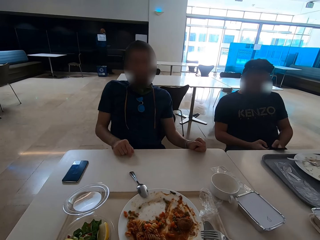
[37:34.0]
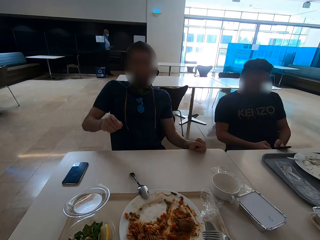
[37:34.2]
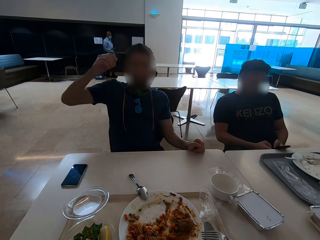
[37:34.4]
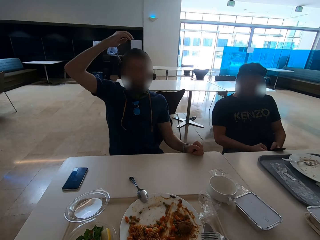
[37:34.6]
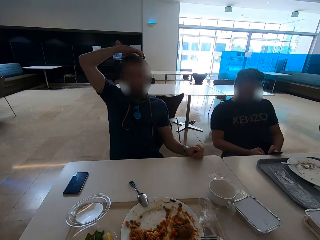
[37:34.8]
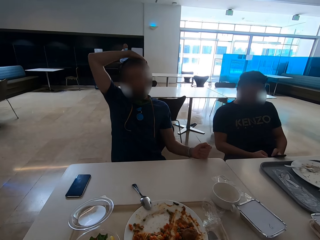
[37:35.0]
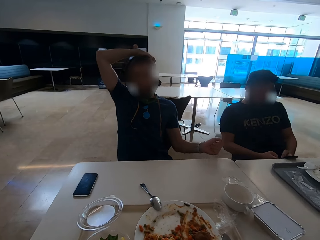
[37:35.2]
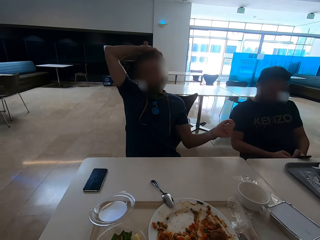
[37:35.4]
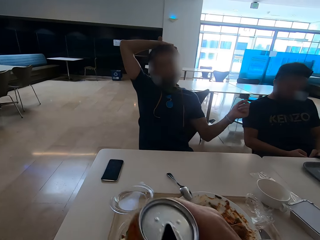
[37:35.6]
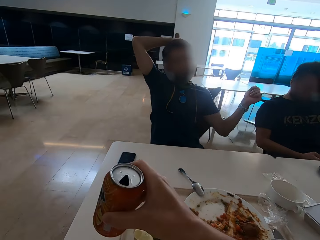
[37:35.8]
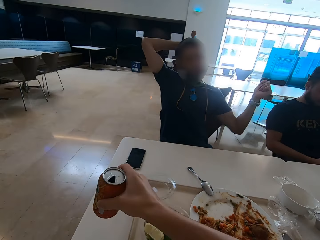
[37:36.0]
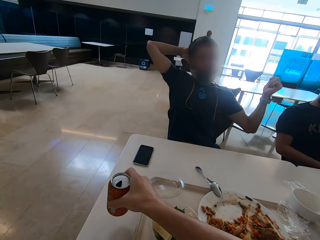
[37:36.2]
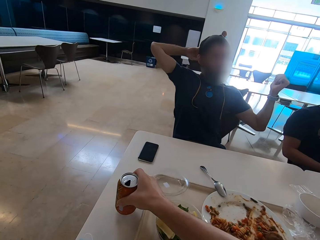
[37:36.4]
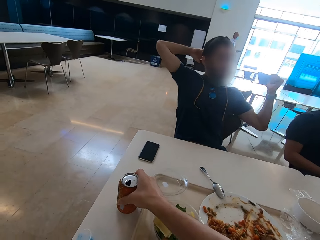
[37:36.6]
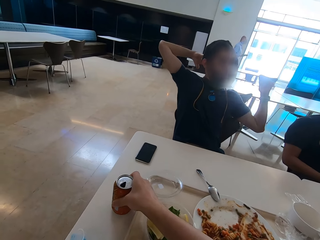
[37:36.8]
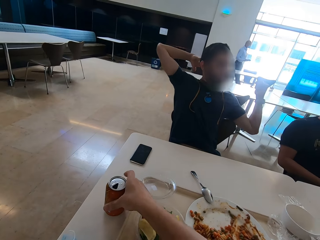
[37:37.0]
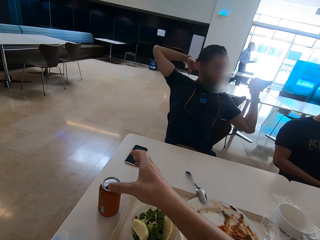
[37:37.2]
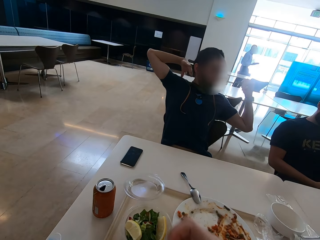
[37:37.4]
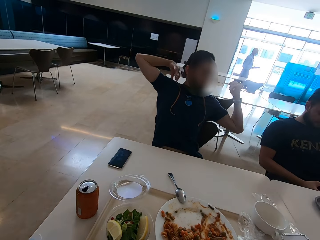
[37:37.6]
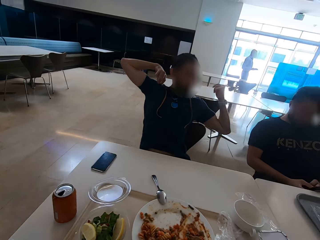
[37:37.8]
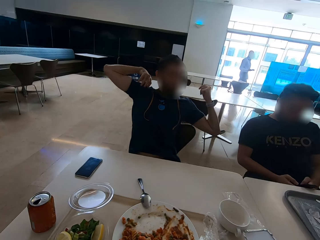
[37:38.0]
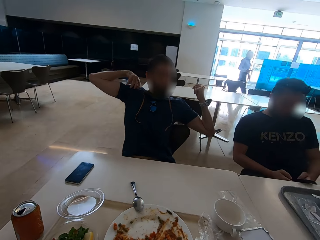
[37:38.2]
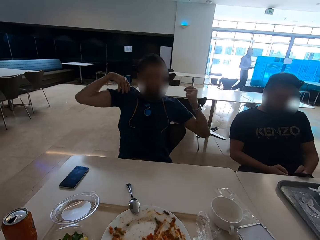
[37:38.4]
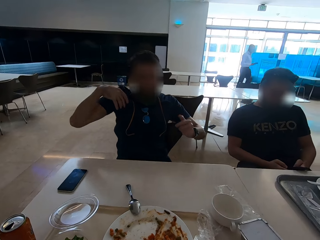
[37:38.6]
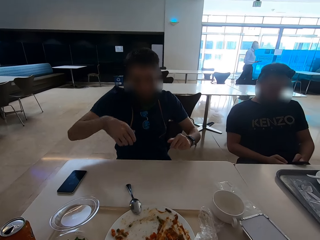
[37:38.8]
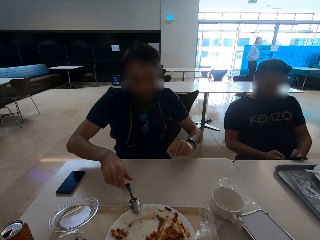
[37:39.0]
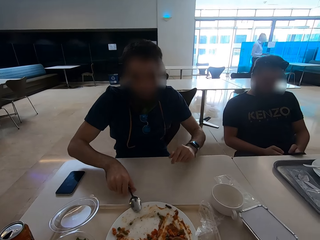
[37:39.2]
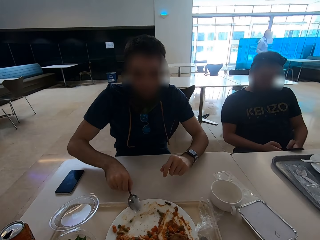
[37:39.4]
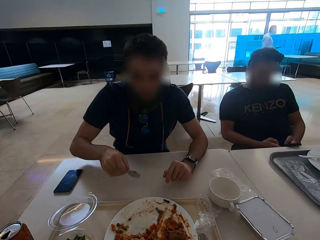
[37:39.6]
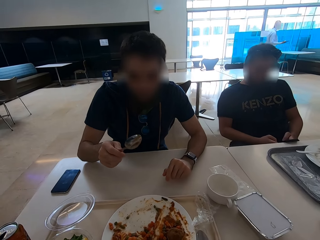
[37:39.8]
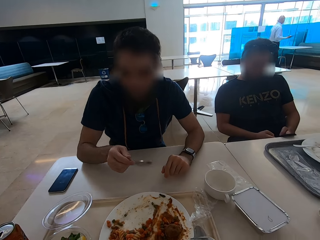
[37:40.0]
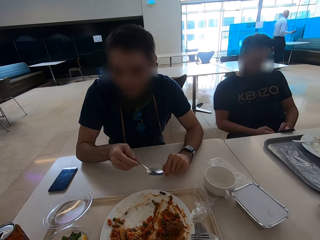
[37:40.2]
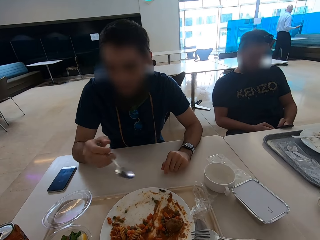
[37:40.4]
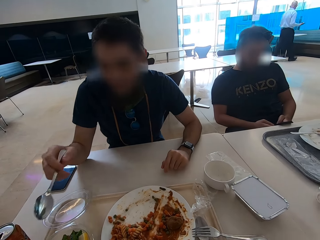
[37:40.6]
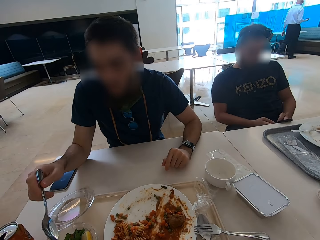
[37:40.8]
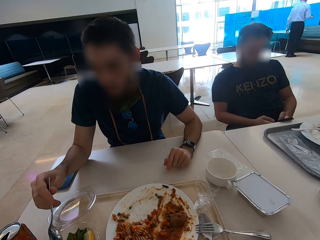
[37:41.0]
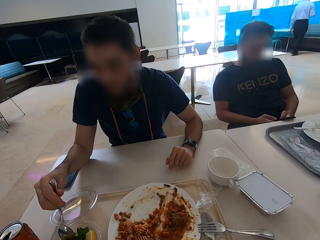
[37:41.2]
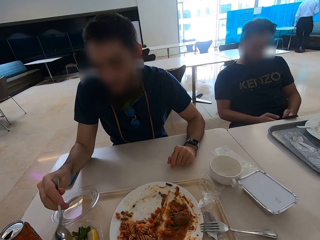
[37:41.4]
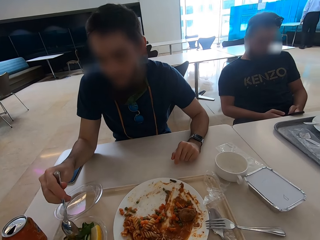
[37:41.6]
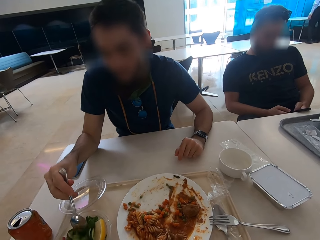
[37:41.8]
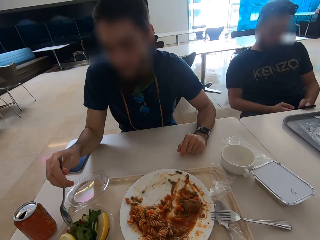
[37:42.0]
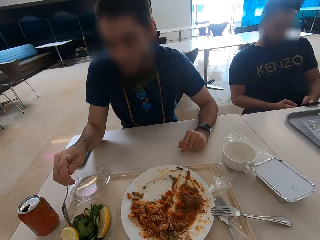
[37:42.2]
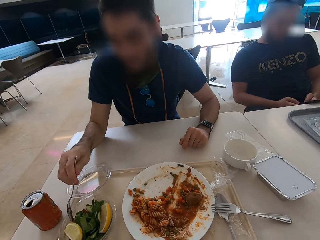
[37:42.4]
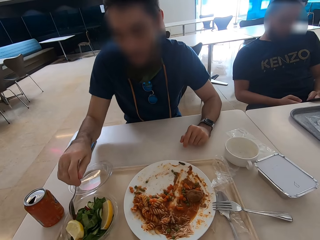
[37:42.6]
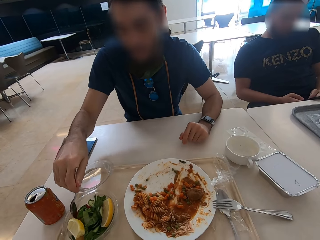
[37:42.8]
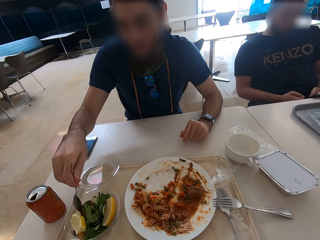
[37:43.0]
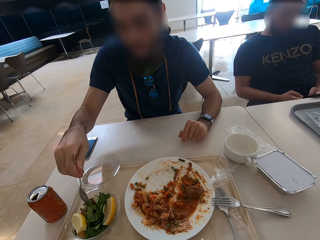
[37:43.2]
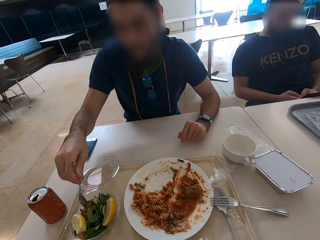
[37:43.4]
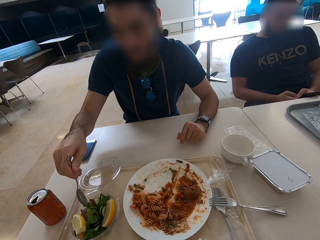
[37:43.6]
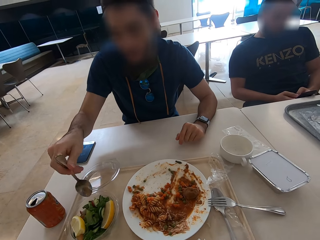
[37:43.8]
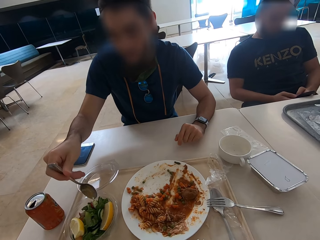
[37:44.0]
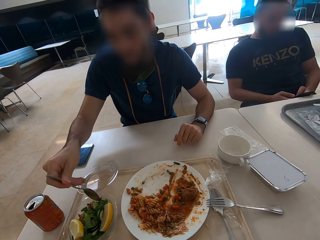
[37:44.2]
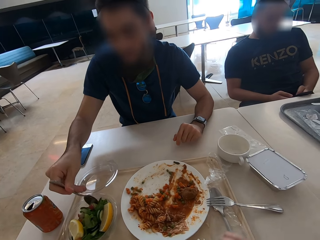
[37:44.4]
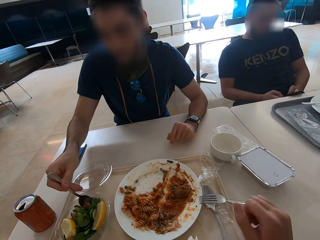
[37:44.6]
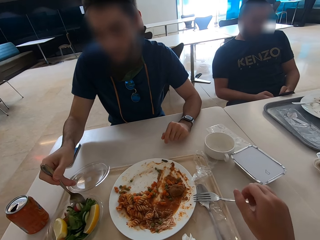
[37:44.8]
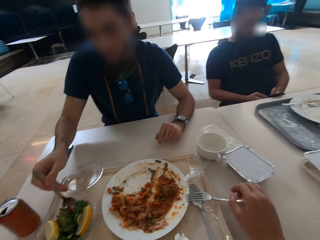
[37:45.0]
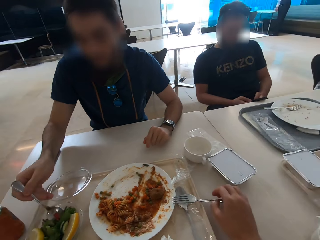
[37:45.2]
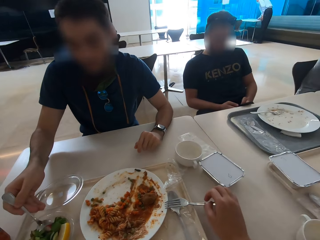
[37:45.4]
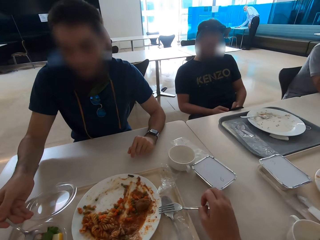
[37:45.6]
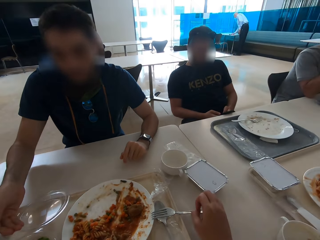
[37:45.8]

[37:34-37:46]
A man scratches his head. The camera wearer puts the soda can on the table. The man stretches. The man picks up the spoon from the plate. He eats salad. He scoops lemon.

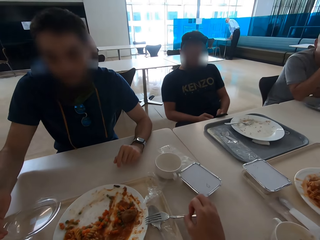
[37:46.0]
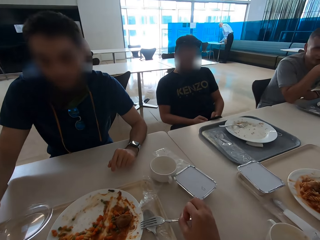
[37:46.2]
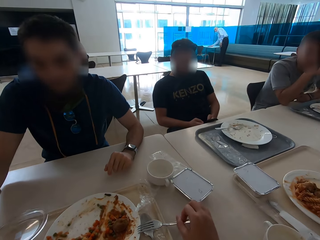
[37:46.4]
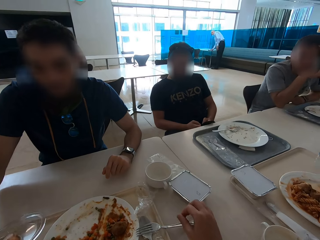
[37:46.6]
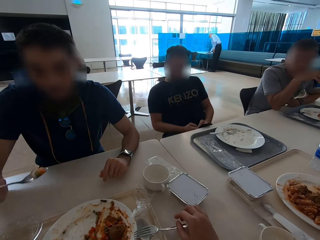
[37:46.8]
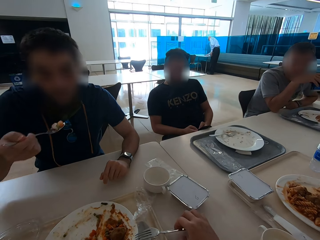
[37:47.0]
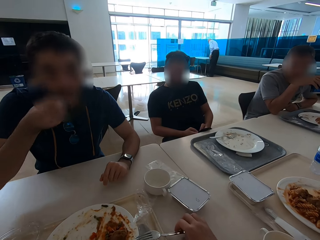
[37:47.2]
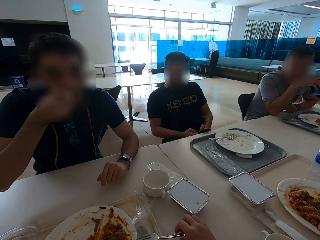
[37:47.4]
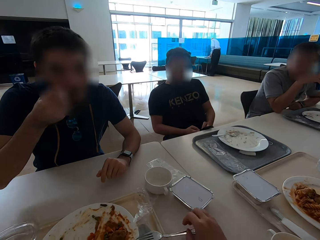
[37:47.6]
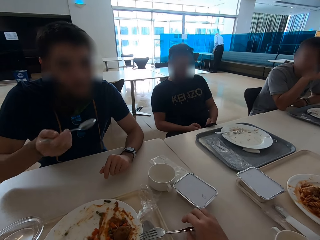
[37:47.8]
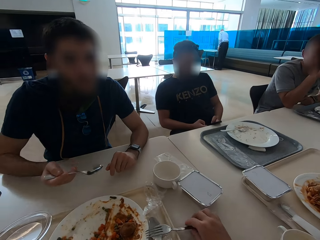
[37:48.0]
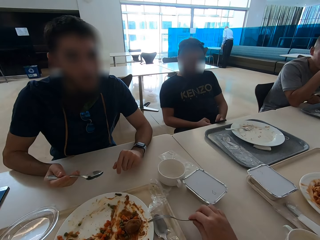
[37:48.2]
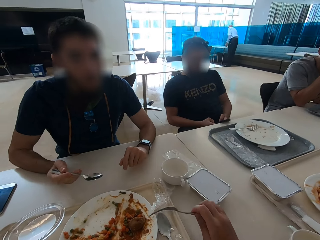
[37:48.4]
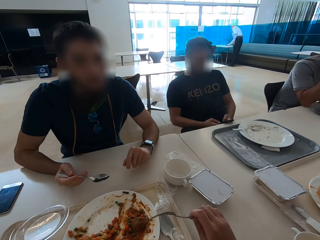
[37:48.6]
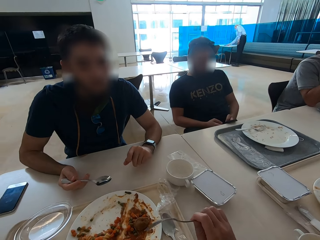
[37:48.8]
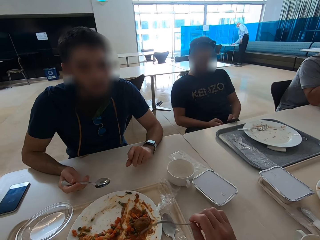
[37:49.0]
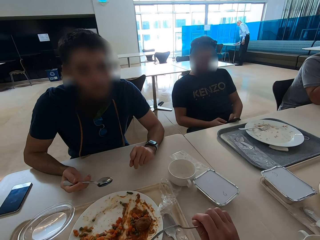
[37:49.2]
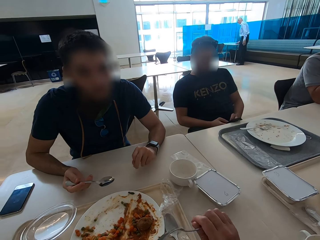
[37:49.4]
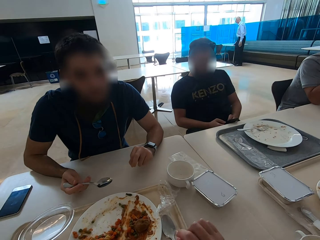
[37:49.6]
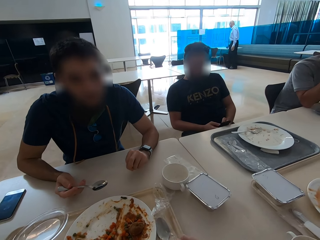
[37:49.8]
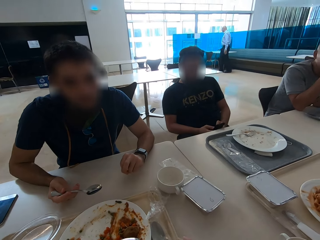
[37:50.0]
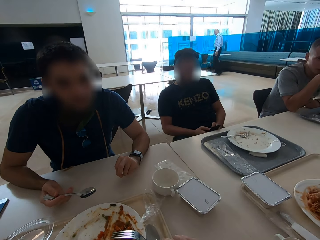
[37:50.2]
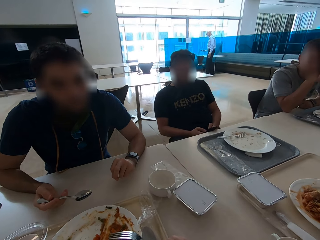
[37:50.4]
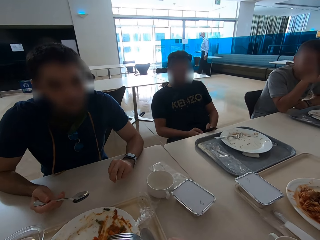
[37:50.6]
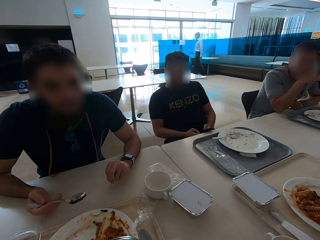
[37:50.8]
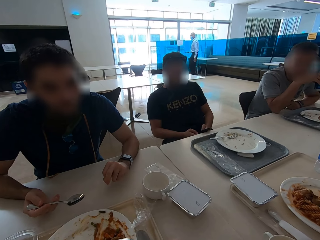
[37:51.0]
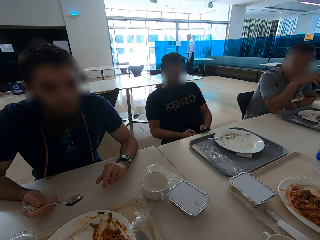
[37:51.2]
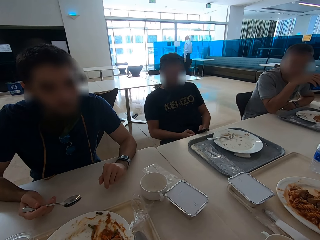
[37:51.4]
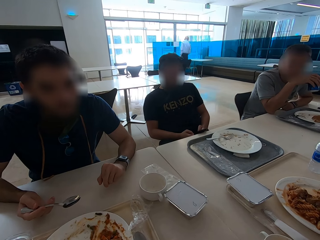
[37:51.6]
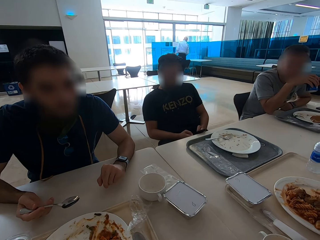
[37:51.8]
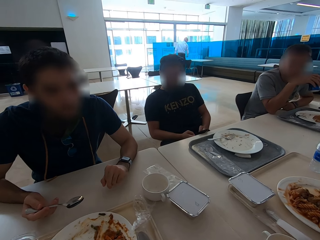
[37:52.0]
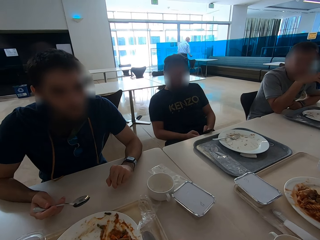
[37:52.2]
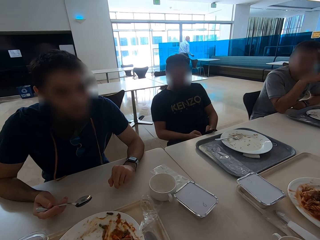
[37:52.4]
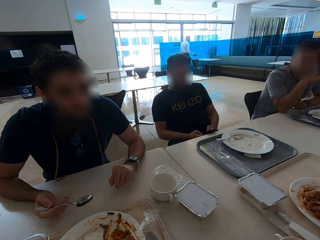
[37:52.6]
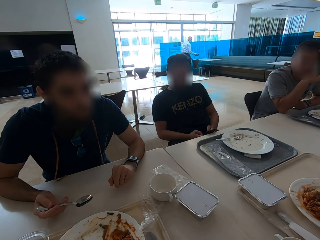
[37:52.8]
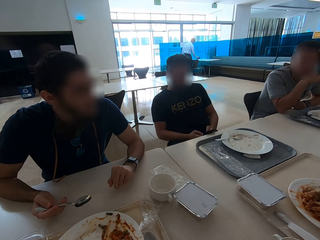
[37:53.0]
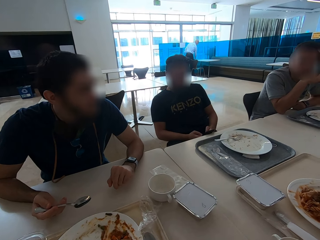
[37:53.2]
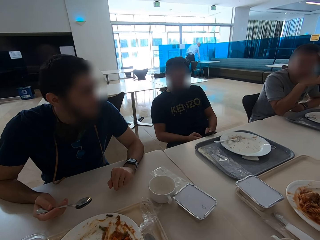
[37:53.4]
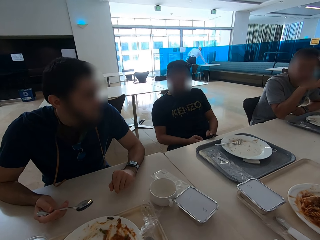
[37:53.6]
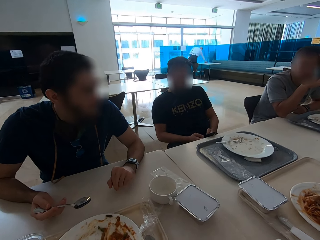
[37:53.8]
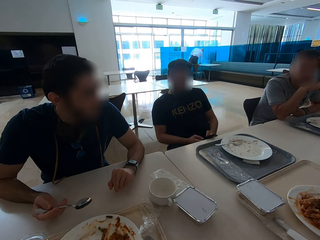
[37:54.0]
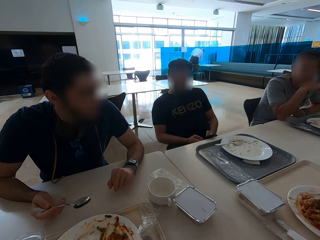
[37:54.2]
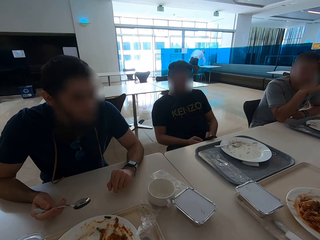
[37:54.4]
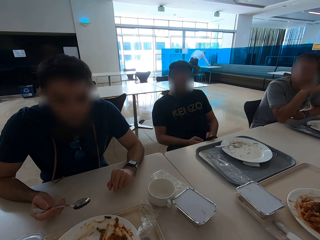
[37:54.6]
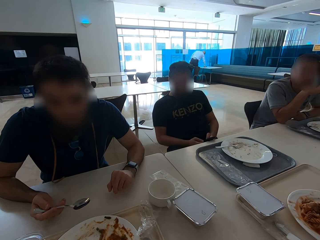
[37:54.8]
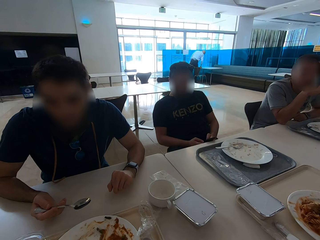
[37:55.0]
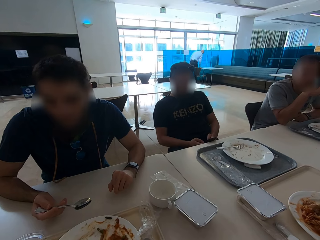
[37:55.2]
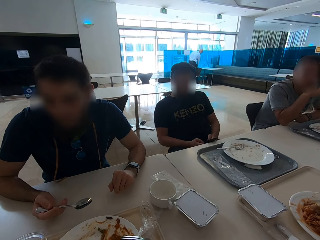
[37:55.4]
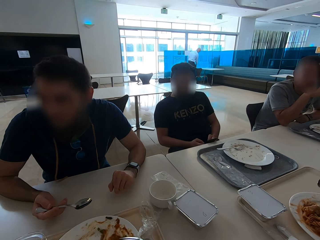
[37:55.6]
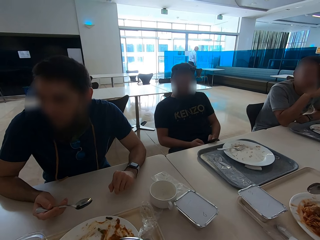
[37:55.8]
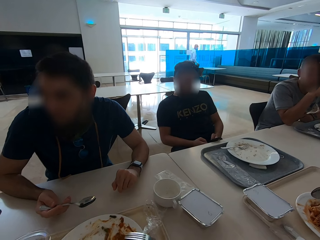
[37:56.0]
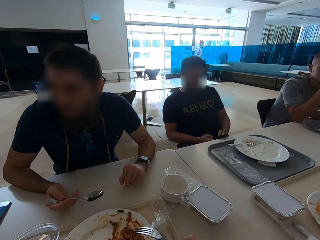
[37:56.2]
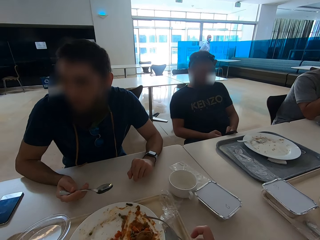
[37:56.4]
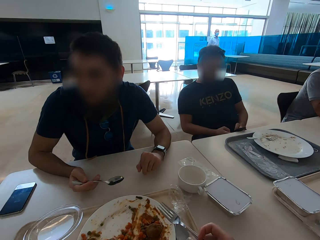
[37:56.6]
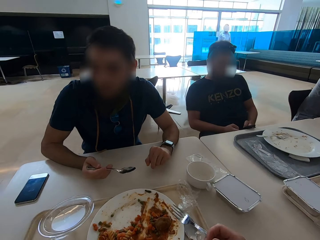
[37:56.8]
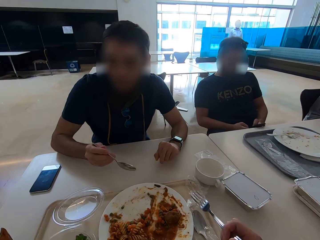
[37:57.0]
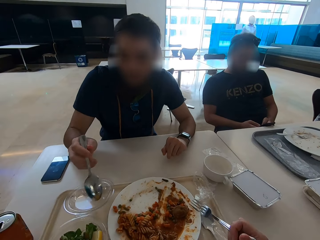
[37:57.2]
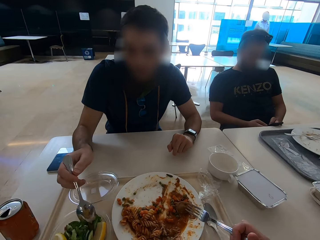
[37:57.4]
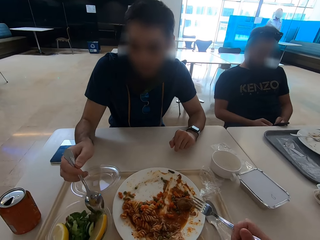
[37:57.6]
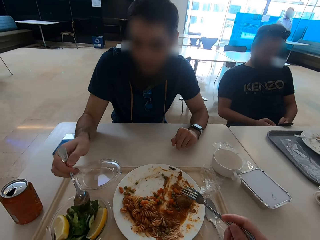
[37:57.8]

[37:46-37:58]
A man eats lemon. The camera wearer picks up the fork. They hold the fork.
